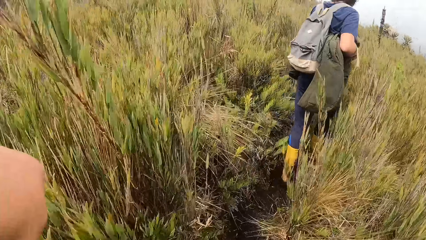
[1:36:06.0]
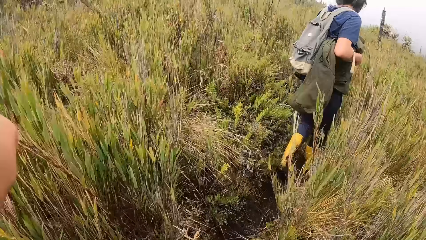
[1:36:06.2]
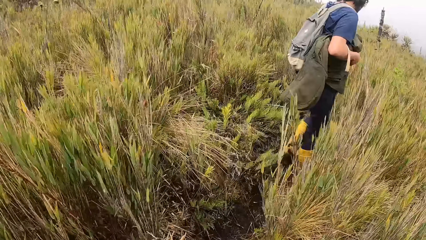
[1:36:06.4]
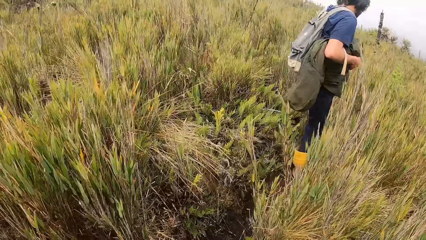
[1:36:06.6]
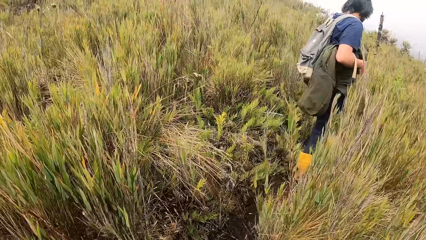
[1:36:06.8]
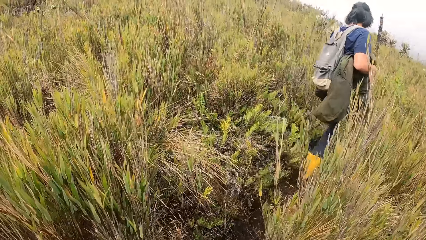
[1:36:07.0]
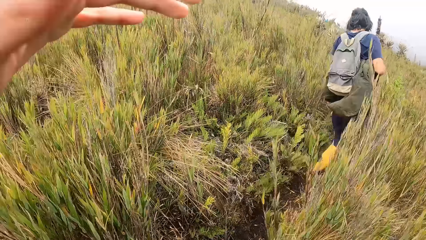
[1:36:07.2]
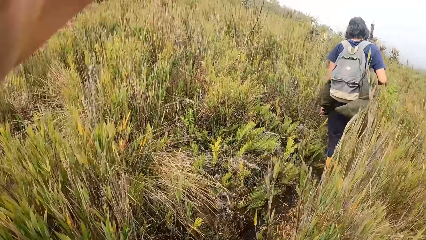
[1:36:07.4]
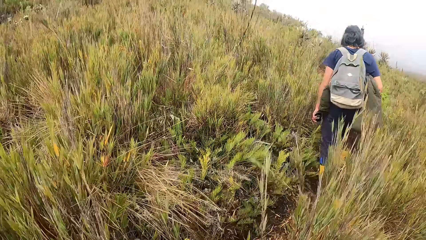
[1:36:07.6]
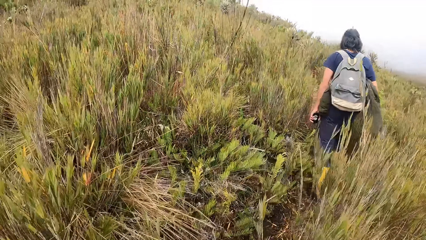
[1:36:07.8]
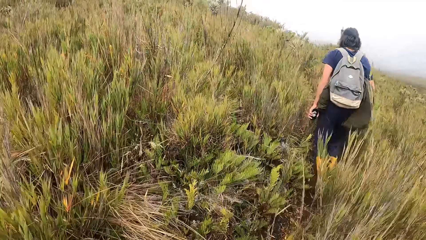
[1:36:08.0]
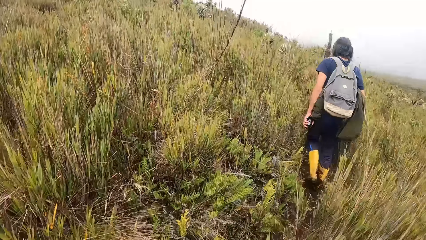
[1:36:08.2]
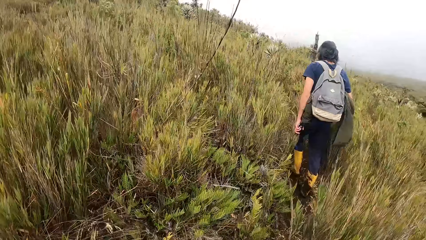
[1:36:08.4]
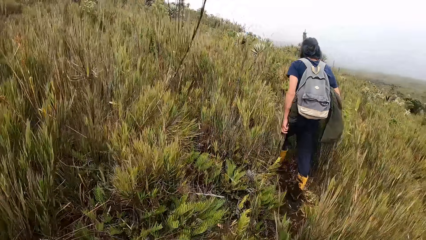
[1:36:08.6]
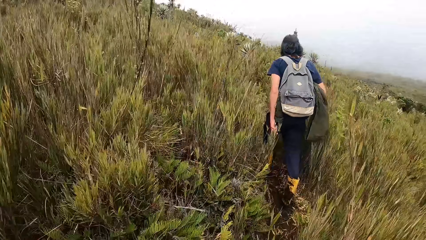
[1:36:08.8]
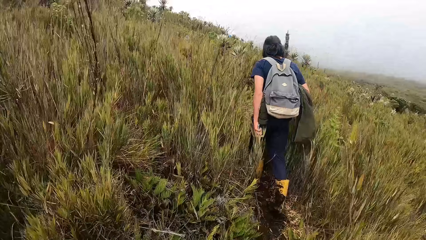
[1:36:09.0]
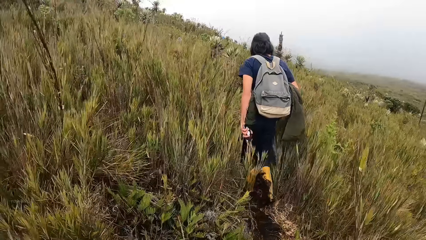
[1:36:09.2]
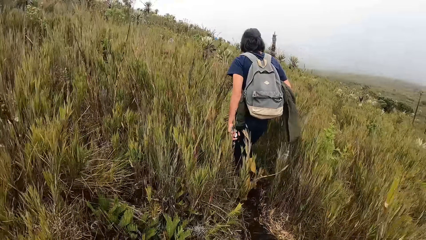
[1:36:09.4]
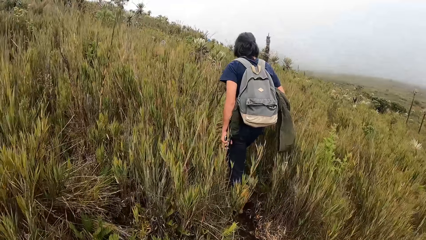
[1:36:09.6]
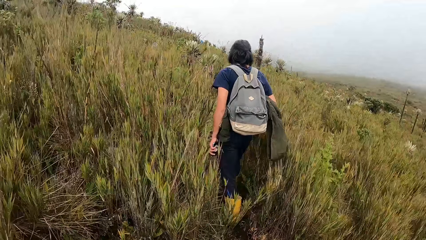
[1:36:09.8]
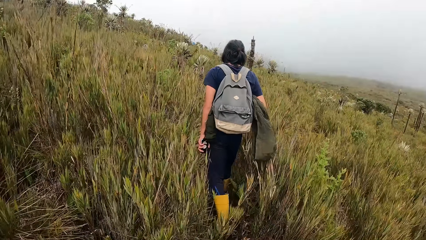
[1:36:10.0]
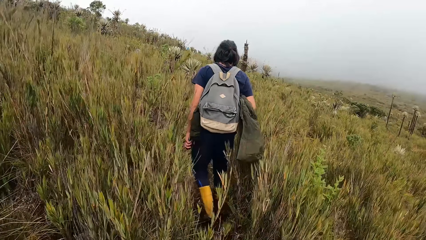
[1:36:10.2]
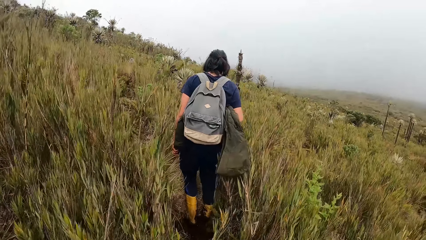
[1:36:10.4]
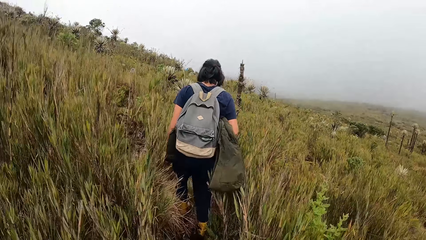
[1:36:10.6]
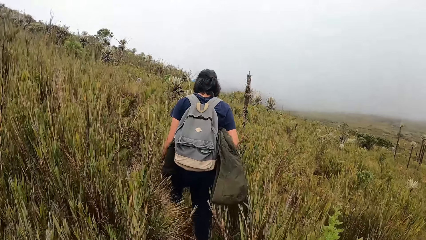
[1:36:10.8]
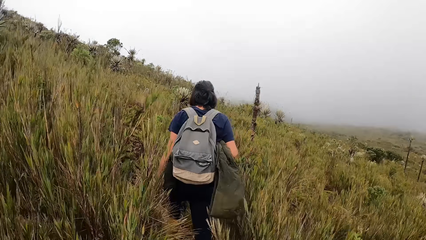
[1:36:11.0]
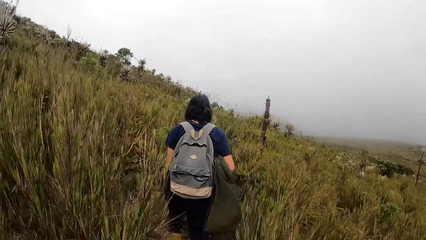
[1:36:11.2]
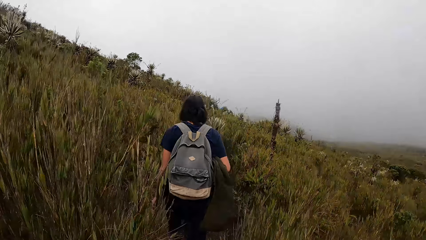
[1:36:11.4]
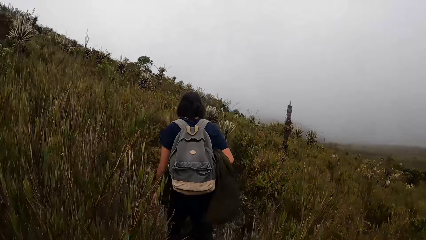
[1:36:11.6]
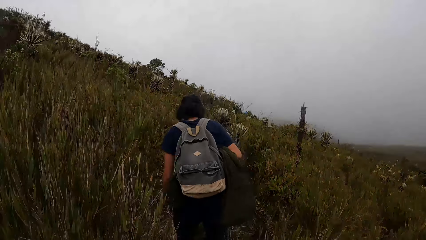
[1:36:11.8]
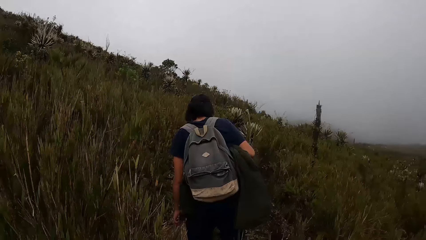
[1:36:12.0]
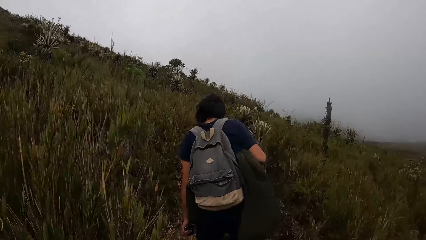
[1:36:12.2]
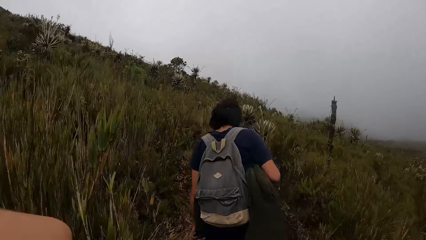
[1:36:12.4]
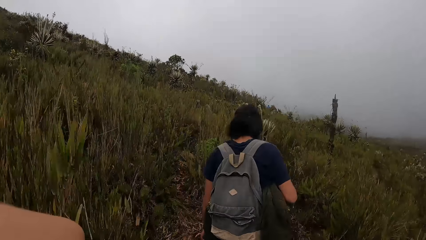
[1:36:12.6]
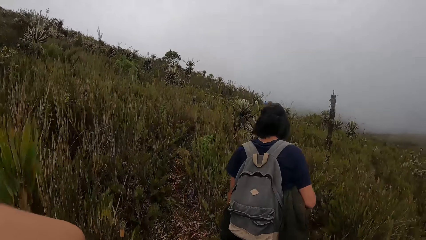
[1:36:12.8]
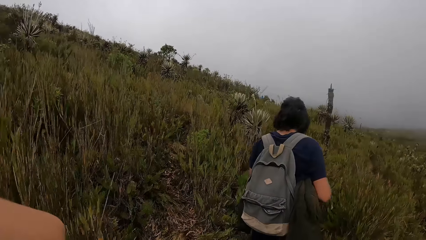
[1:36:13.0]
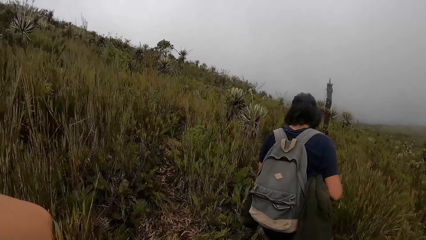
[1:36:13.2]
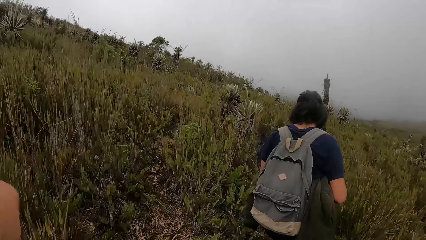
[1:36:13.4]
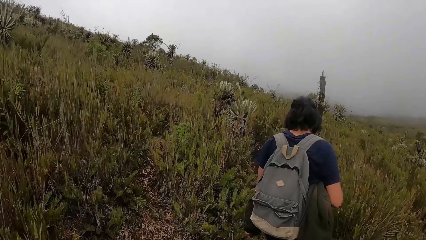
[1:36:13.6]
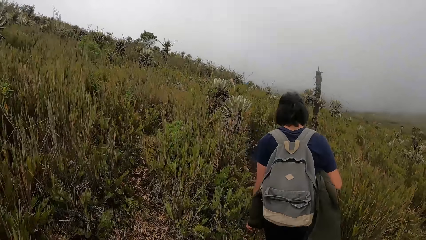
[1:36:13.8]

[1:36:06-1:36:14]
The camera wearer stretches the hand. They walk around a bush.

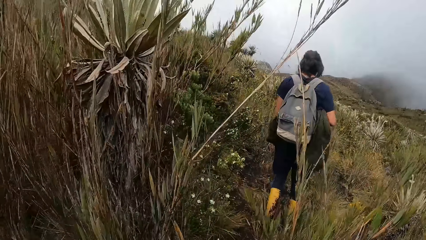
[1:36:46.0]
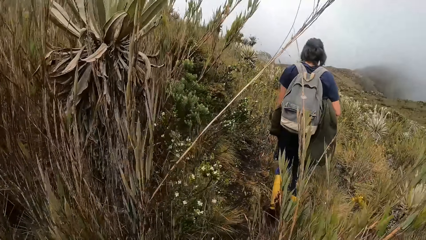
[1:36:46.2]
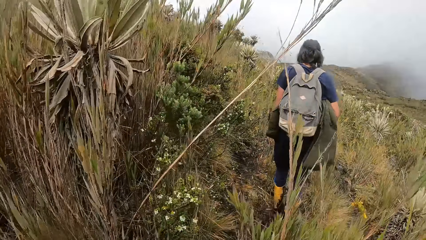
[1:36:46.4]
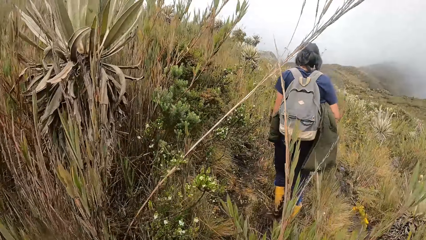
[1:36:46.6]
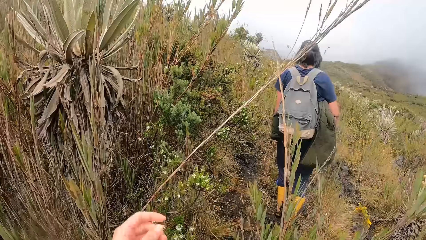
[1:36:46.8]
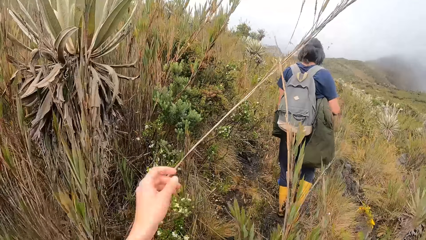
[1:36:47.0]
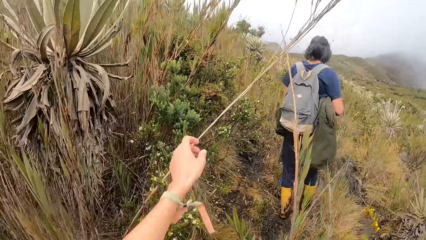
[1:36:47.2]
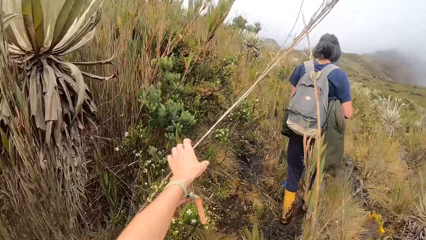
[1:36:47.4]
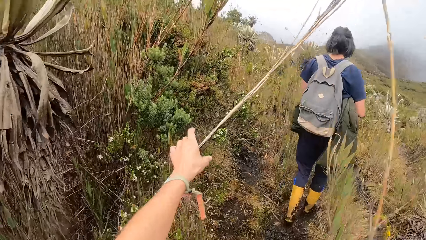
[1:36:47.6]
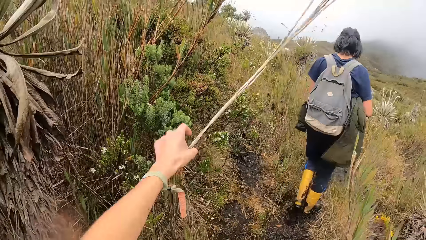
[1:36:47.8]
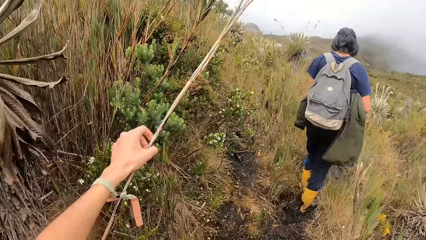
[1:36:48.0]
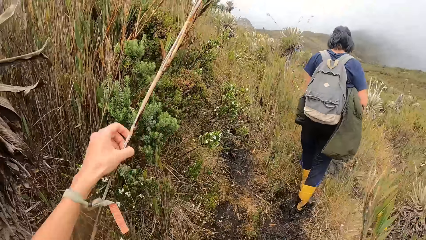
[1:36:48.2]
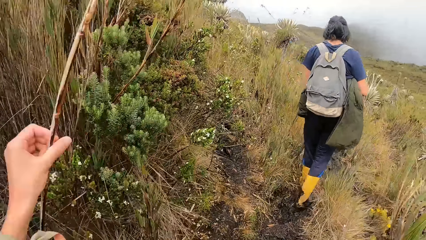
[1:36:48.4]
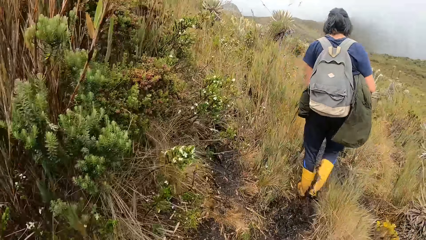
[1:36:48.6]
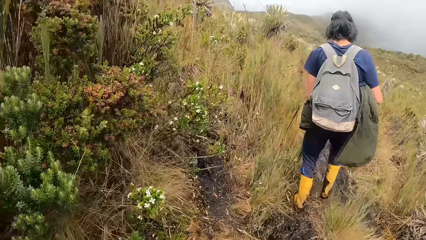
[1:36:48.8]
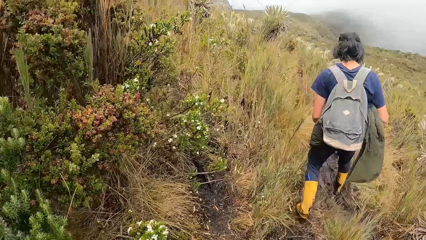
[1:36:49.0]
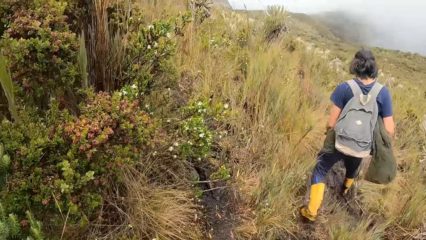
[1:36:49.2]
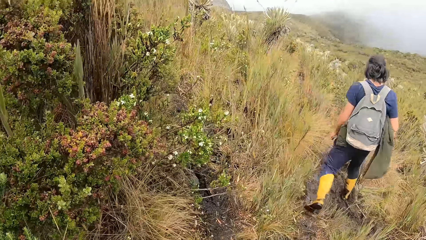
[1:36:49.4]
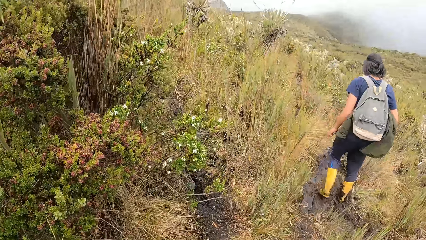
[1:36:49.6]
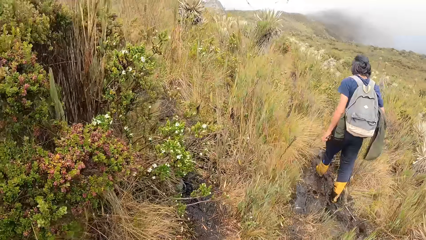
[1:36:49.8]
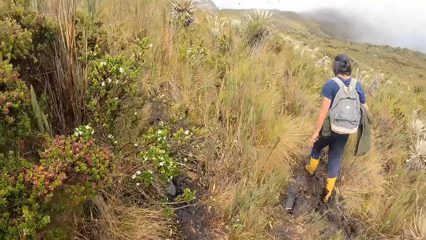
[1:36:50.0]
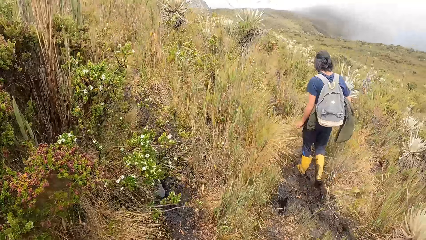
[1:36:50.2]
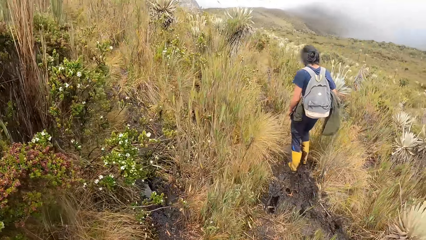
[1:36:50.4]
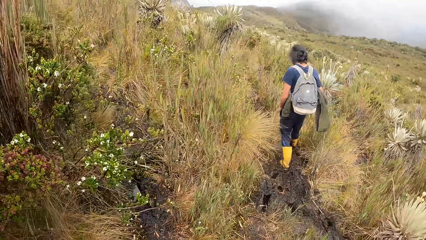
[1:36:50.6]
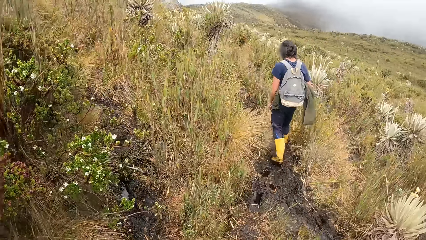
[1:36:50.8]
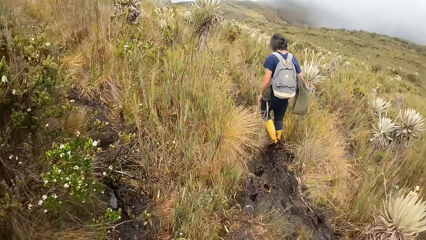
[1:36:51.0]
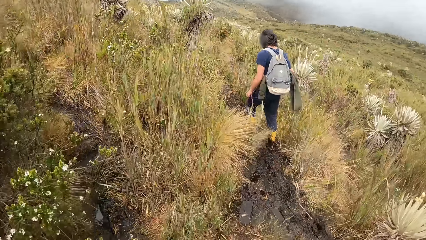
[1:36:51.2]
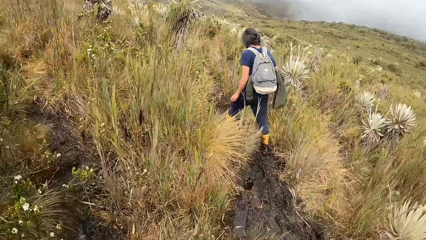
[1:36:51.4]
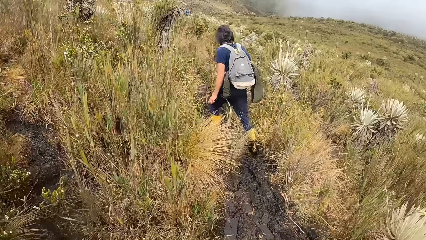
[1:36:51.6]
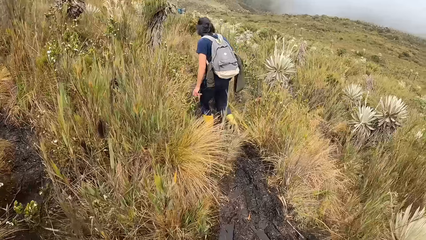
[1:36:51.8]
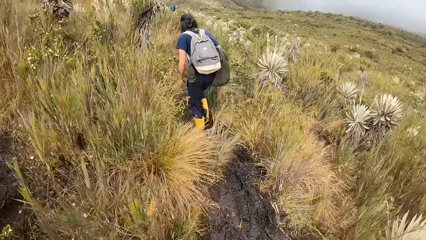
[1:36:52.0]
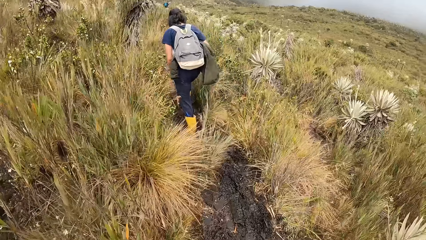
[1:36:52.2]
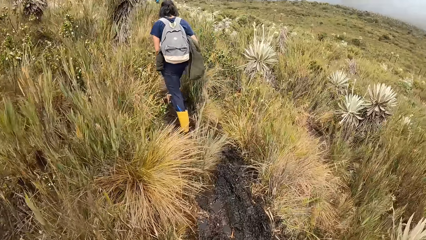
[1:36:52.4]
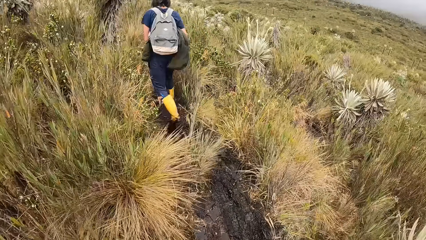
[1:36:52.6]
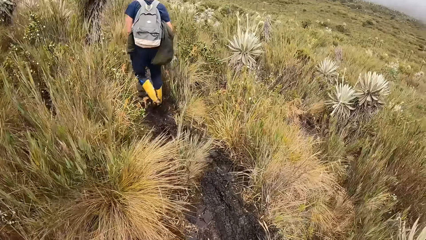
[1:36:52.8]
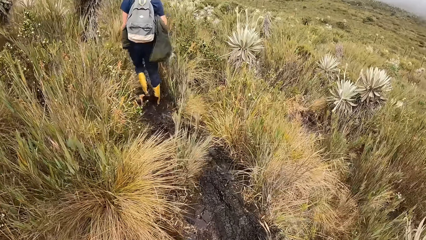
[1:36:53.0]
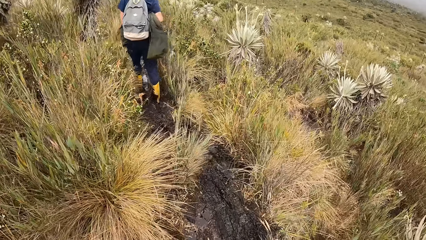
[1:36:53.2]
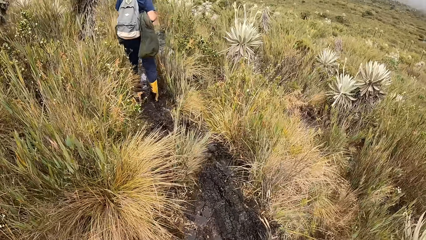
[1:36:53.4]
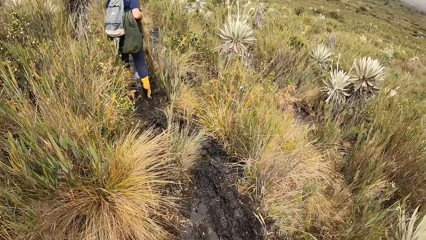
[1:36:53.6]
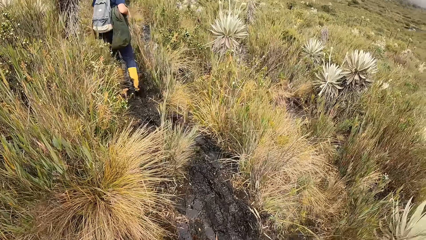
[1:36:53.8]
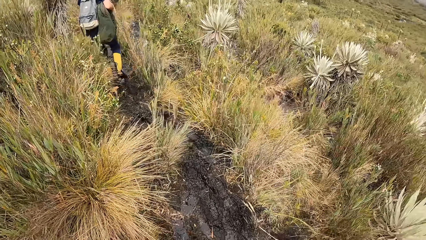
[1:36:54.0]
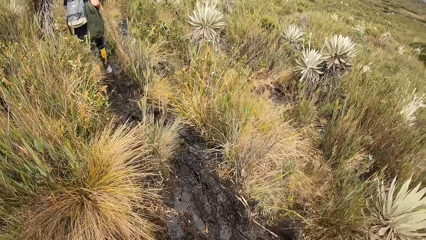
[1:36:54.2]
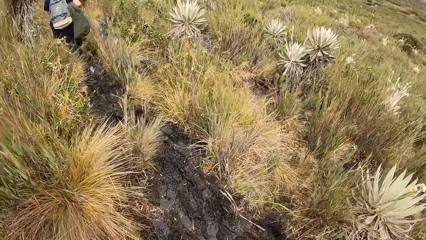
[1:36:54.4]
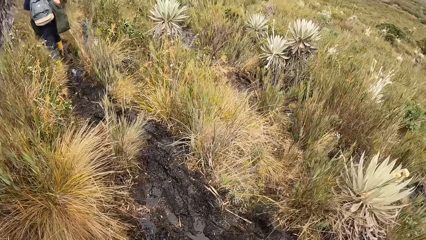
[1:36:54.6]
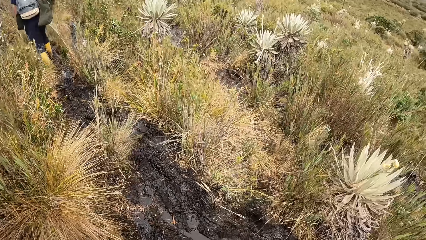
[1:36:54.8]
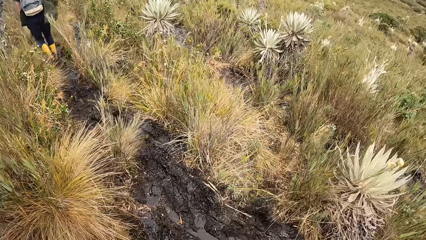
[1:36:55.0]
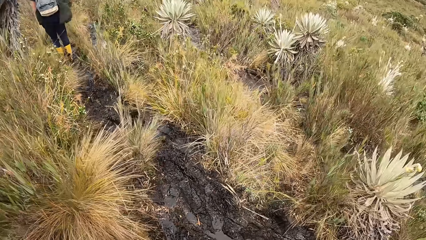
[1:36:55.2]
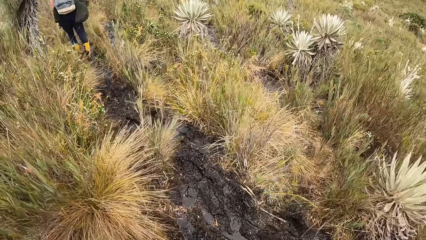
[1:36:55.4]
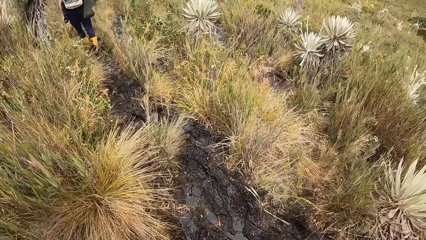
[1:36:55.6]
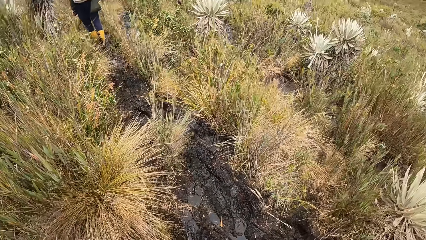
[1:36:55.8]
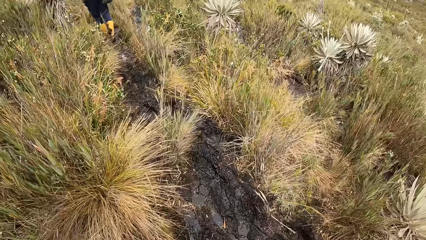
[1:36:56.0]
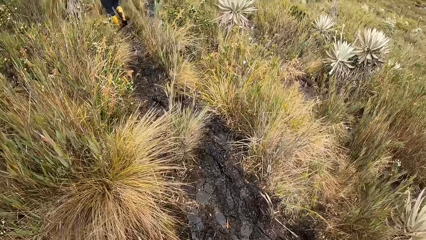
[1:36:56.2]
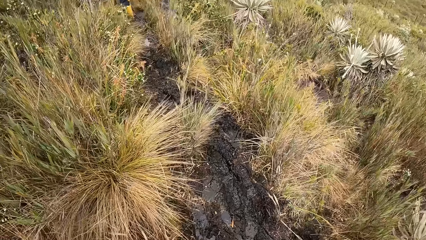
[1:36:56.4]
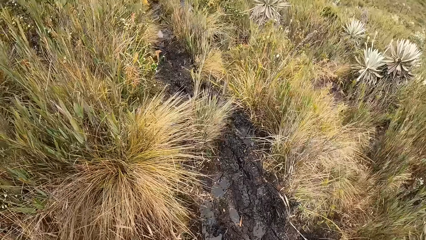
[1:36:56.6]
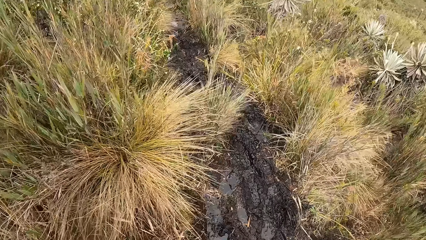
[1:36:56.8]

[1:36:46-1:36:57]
The camera wearer touches the grass. He moves a bush with his left hand. He looks around.
